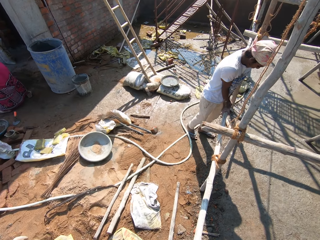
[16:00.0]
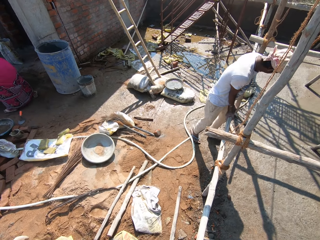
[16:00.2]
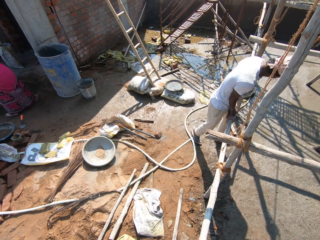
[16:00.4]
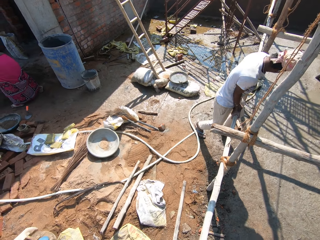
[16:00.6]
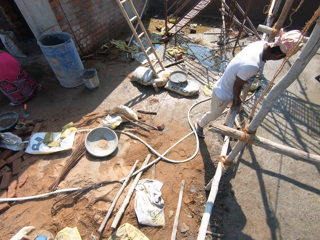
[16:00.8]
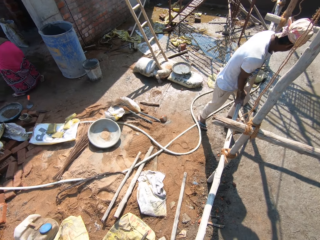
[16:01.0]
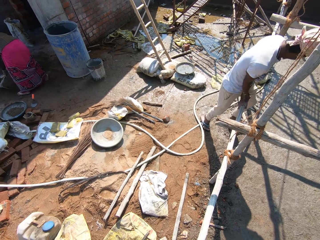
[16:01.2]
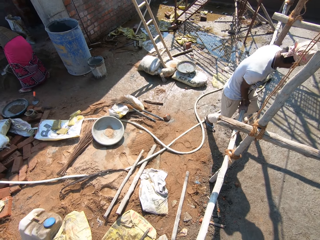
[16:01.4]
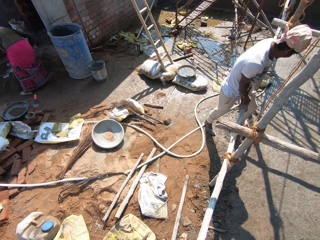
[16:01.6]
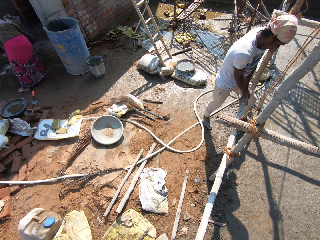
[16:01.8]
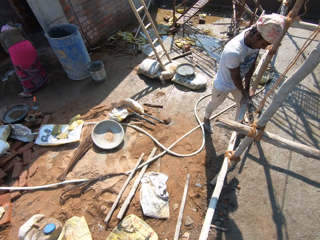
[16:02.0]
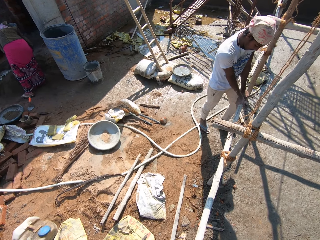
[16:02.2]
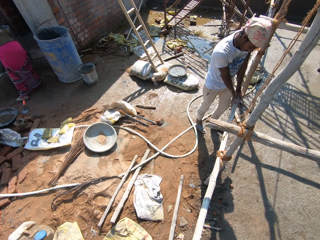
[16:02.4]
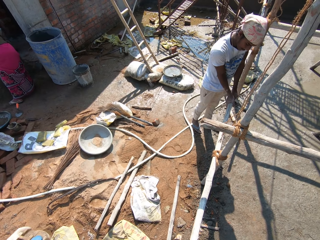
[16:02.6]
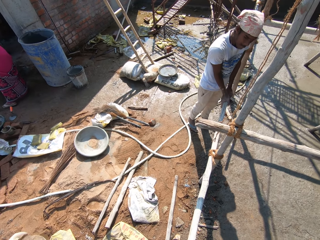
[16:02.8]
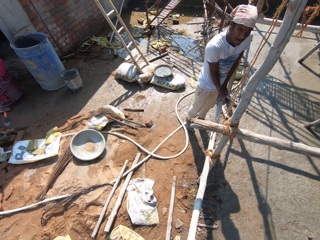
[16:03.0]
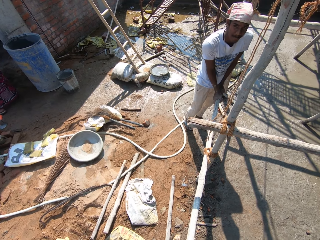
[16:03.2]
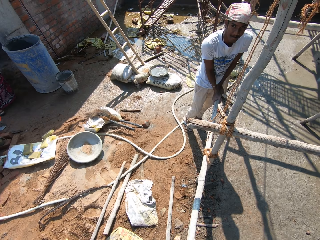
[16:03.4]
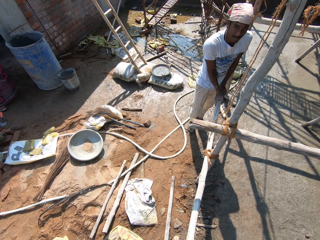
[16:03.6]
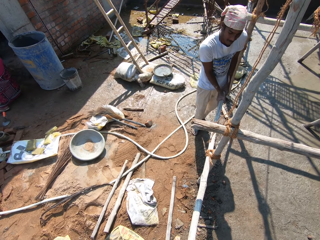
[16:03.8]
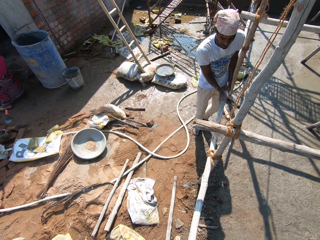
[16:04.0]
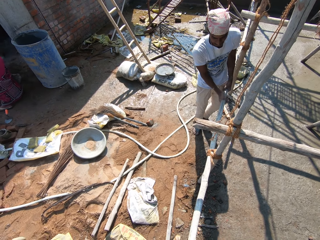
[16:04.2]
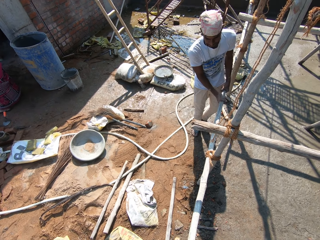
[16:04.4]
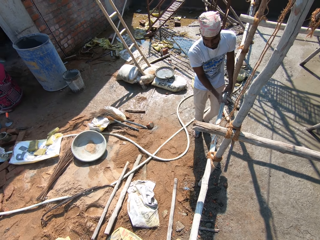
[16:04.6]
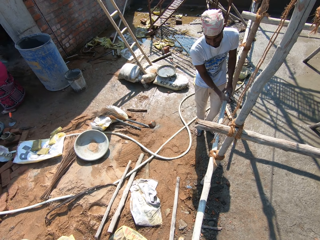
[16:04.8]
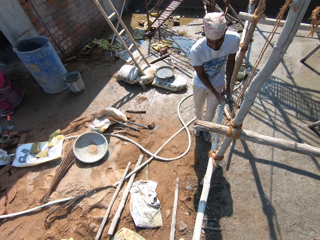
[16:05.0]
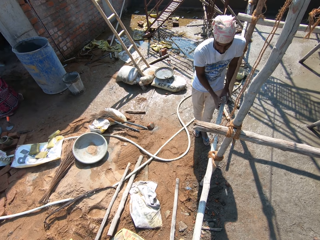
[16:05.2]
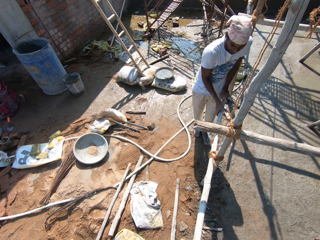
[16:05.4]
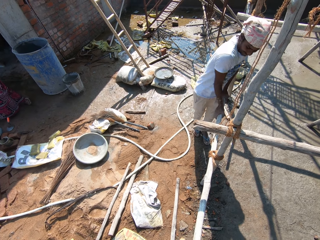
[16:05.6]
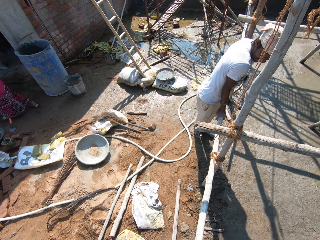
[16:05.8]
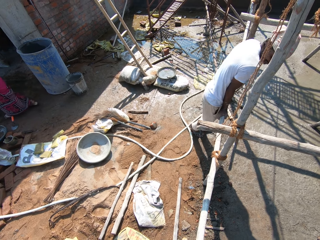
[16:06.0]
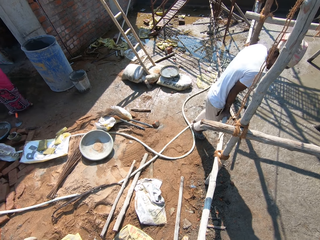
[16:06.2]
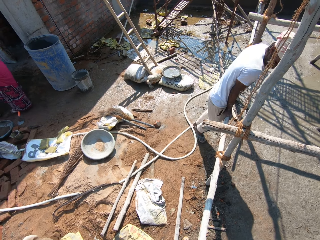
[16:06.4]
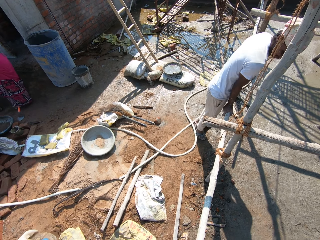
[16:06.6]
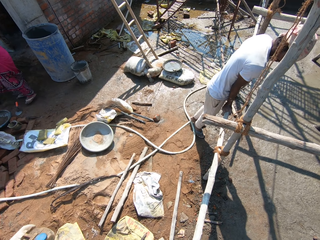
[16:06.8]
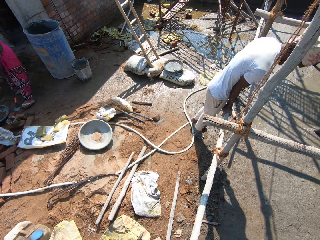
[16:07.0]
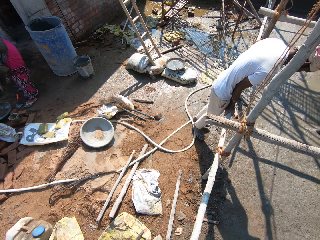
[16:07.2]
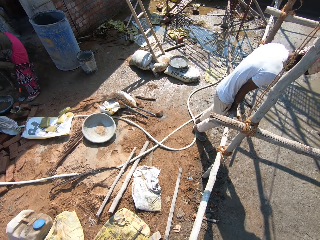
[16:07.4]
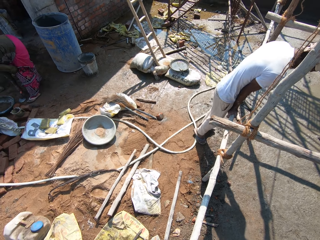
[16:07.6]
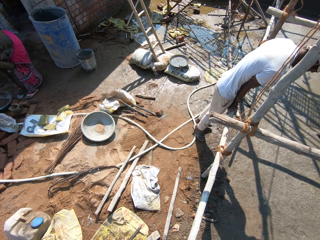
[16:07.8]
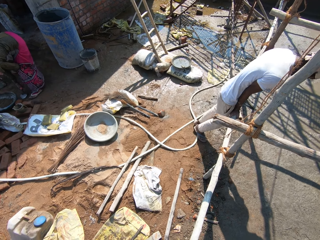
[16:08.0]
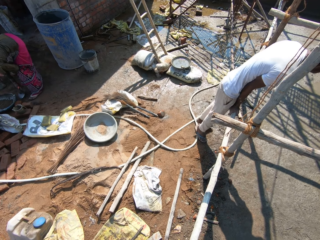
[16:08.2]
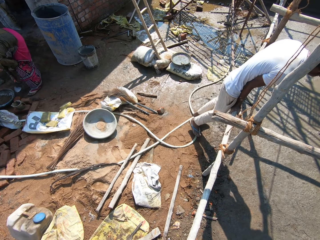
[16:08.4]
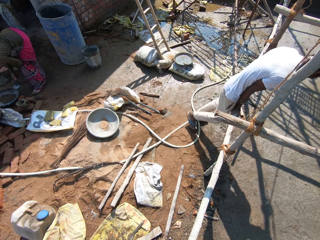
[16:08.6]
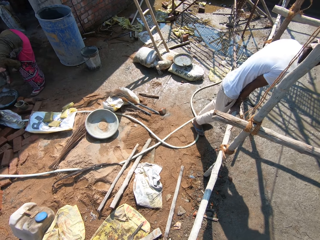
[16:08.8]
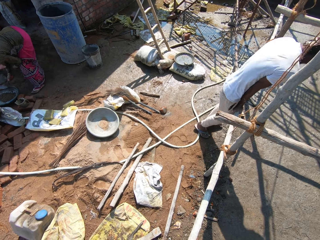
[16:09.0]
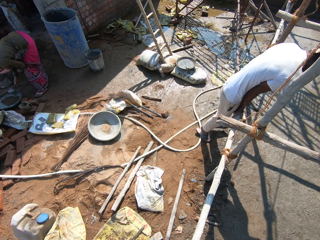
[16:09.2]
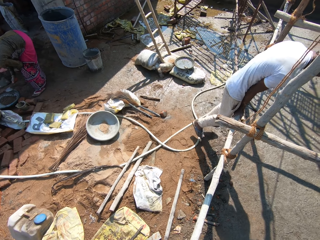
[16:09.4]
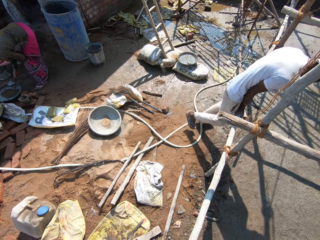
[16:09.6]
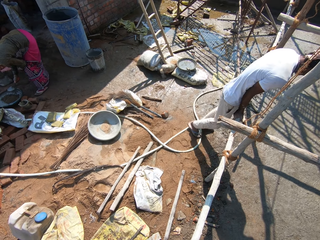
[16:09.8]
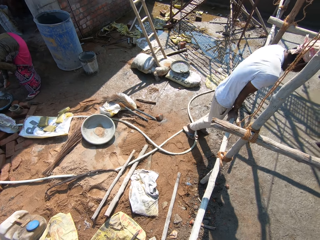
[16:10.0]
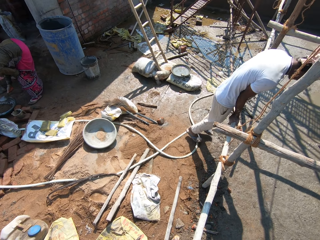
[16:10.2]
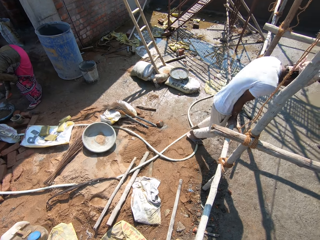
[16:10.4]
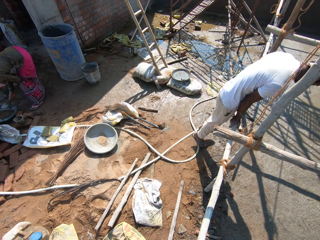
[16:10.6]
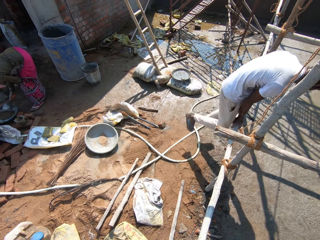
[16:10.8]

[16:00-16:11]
A man tries to break the wood and swings on the wood. A woman picks up a trowel.

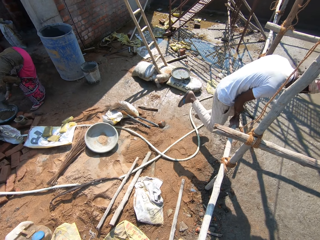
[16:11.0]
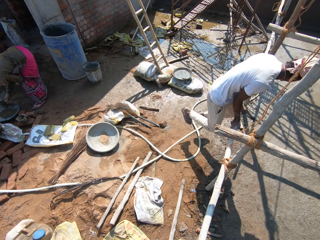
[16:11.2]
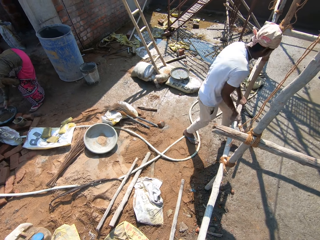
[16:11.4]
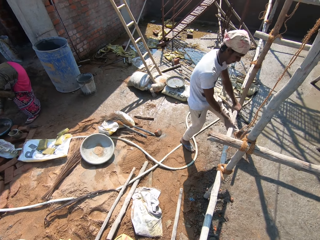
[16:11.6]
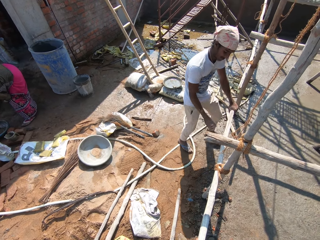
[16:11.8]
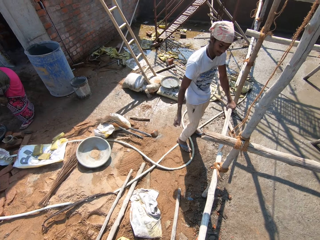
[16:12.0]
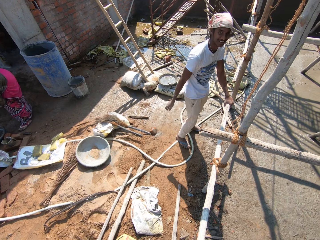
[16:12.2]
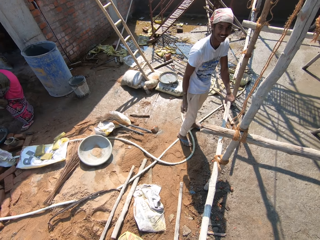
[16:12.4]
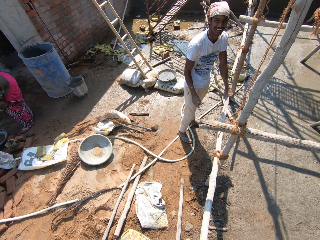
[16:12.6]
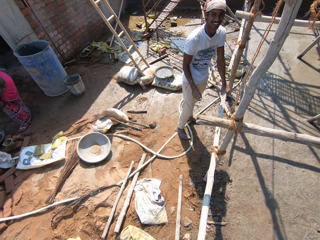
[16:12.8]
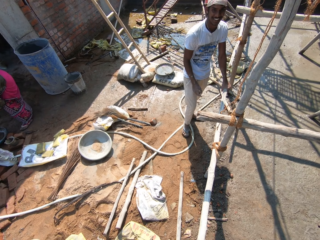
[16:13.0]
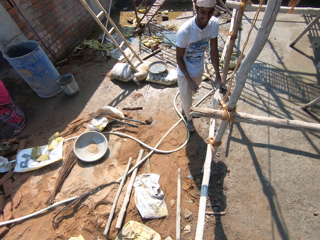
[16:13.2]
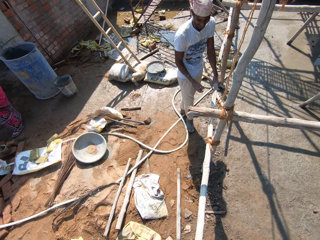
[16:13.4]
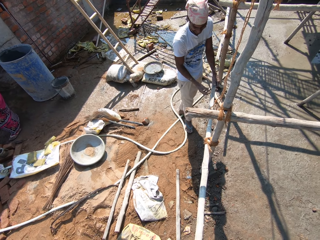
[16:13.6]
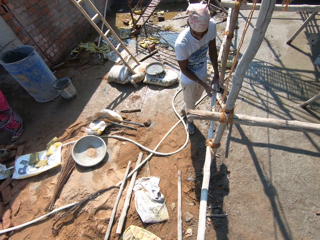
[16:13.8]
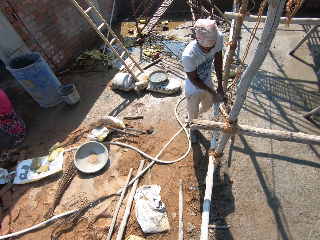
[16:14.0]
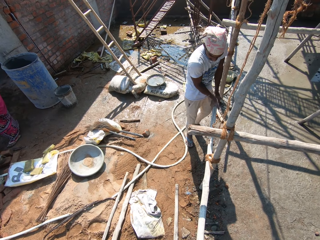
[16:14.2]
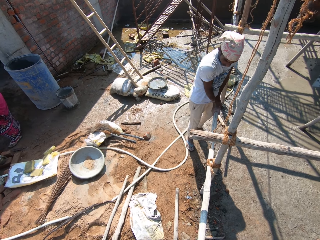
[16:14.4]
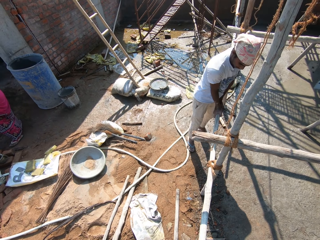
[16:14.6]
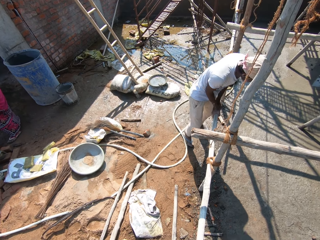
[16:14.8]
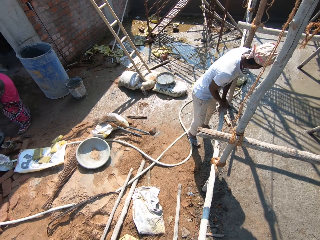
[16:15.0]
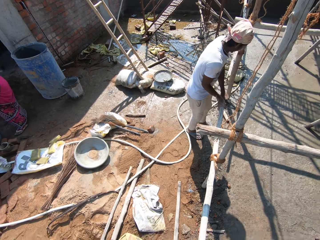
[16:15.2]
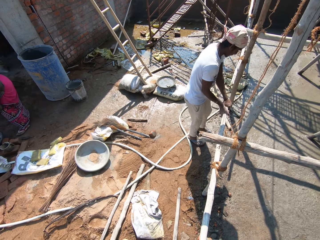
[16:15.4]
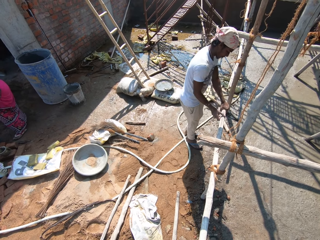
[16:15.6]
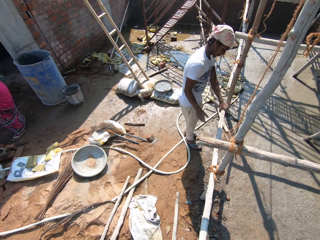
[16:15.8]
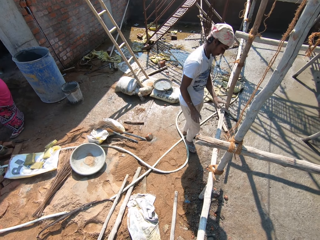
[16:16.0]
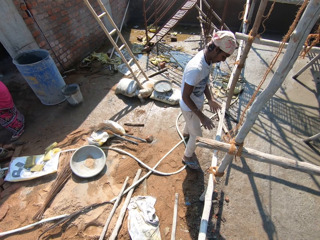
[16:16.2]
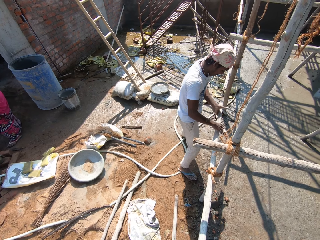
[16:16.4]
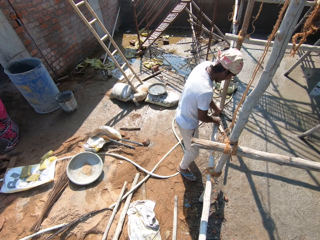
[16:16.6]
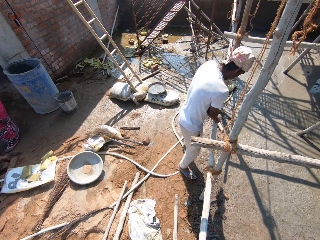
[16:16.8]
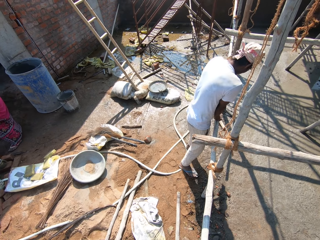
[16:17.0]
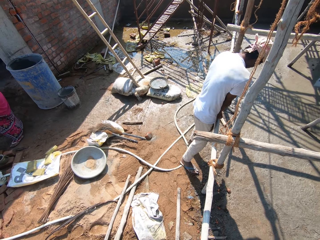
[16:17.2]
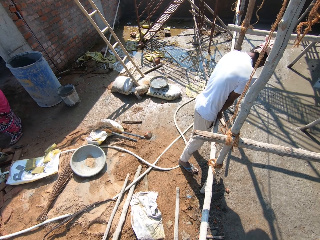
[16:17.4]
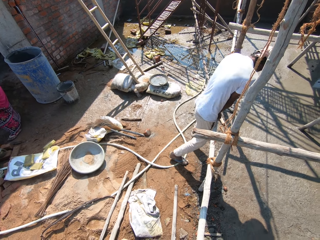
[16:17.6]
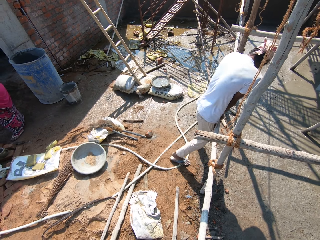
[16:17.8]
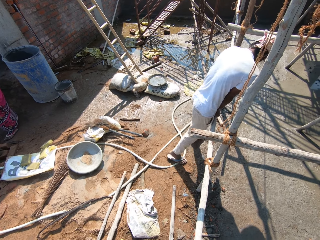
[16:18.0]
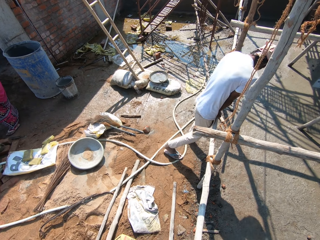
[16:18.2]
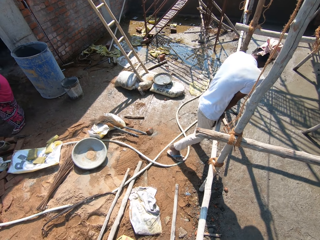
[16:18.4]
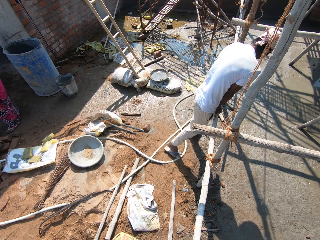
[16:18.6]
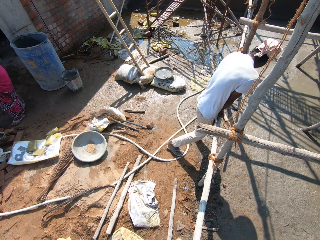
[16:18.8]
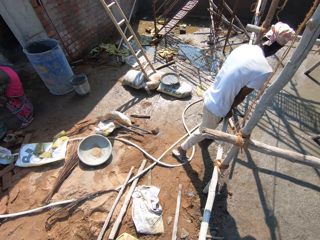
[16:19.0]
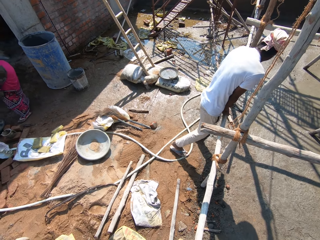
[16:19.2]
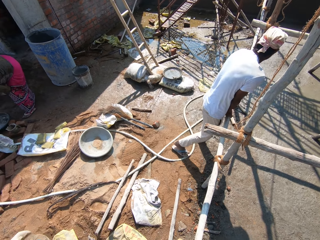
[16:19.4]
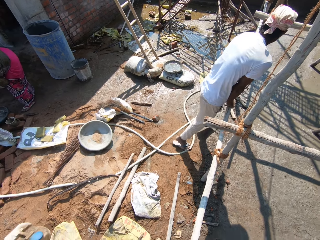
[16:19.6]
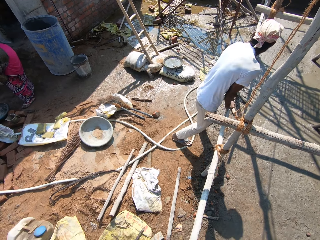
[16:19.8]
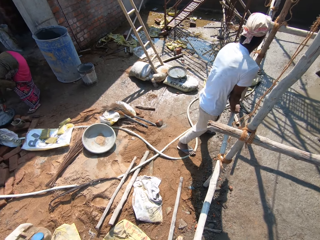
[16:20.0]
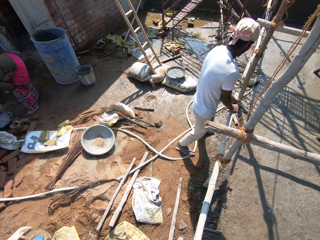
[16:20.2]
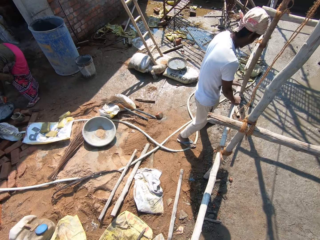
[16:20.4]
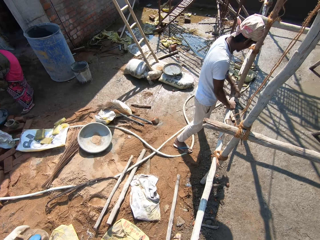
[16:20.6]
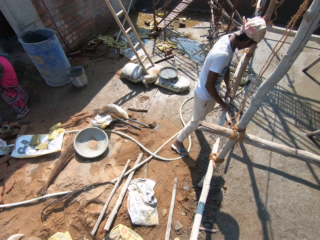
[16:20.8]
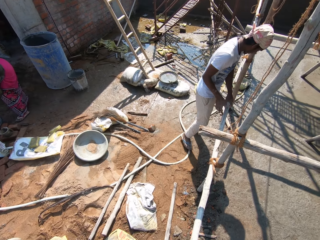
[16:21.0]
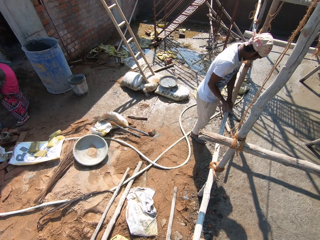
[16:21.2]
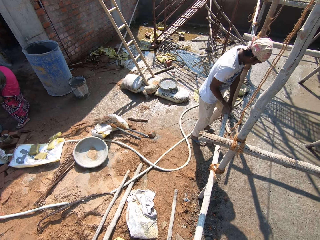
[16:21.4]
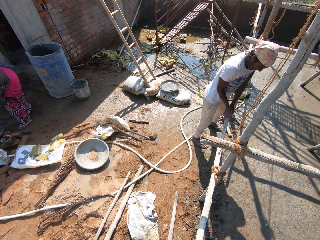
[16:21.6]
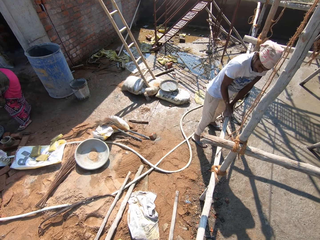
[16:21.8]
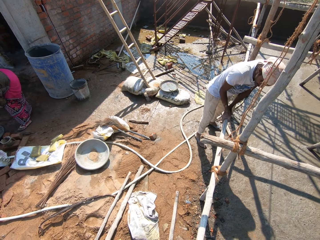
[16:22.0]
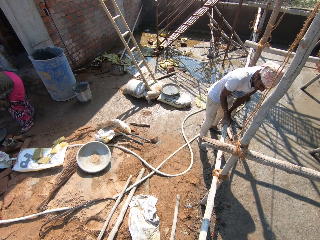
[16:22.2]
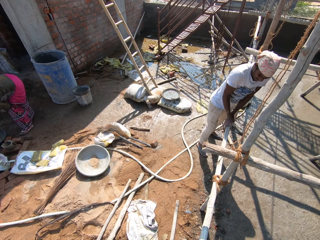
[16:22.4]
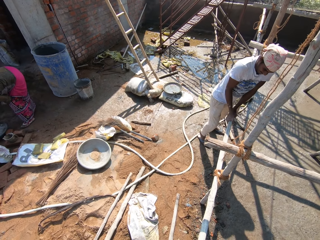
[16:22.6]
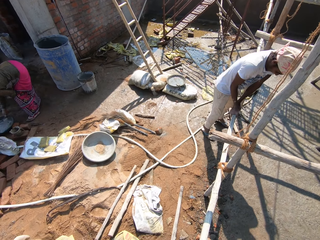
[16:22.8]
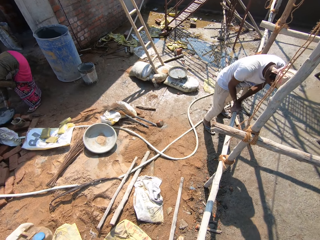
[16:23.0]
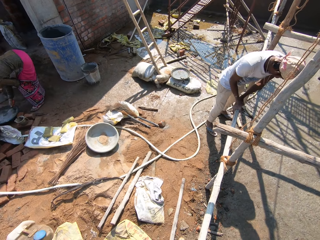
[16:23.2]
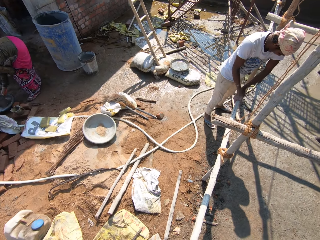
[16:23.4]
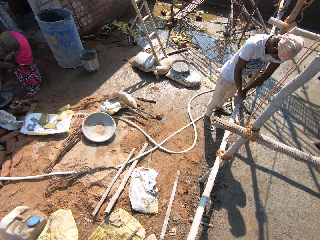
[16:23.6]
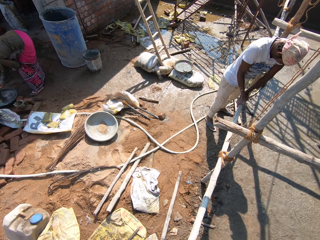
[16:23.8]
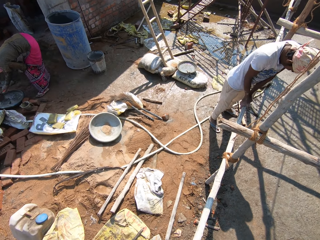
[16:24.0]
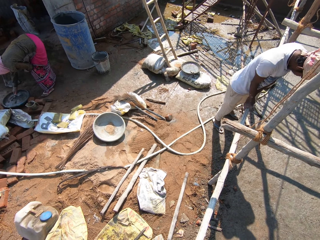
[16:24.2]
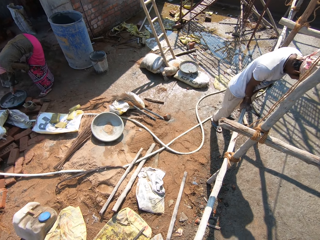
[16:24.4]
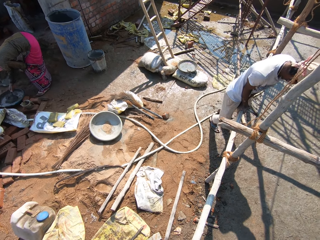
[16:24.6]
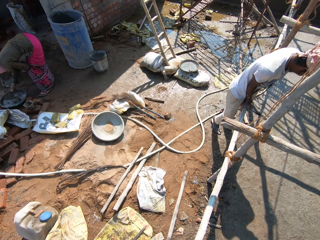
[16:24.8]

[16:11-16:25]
A woman rinses the trowel. A man holds the wood and swings on the wood.
